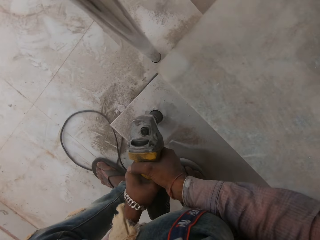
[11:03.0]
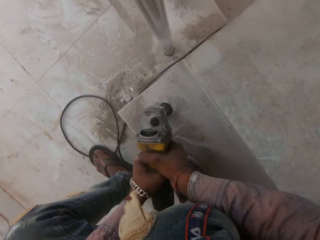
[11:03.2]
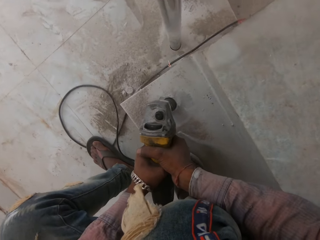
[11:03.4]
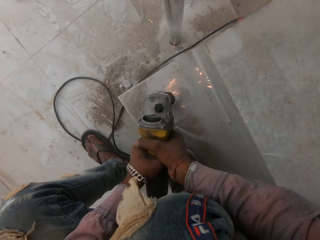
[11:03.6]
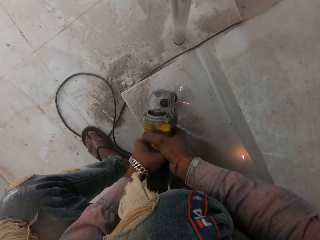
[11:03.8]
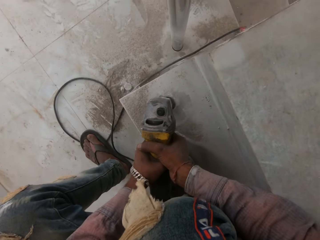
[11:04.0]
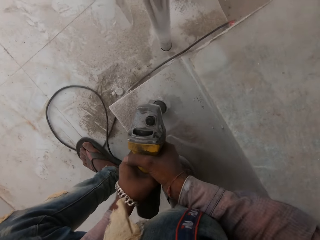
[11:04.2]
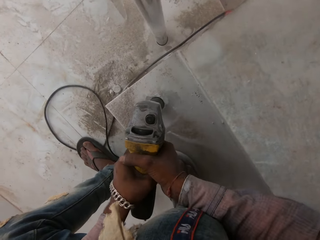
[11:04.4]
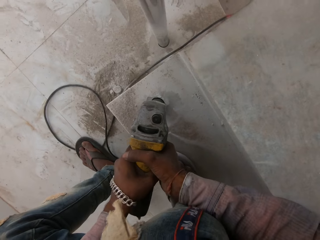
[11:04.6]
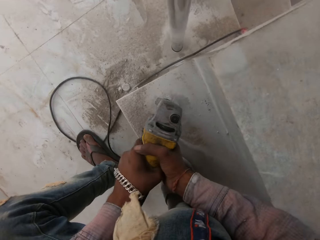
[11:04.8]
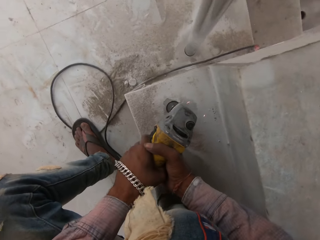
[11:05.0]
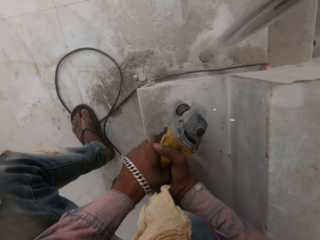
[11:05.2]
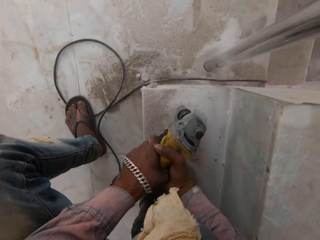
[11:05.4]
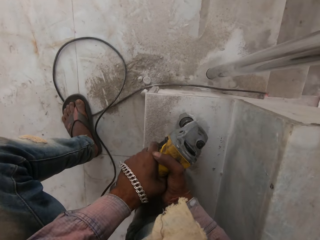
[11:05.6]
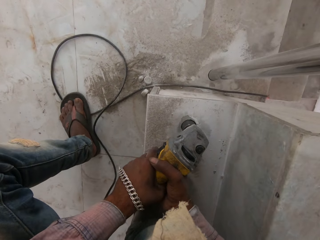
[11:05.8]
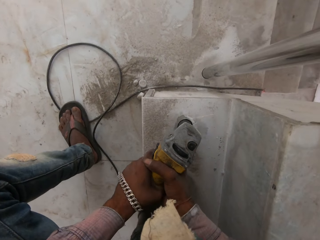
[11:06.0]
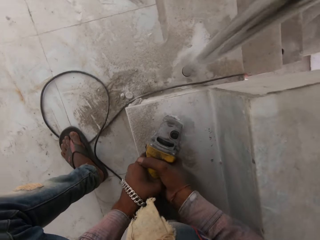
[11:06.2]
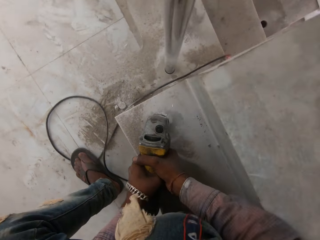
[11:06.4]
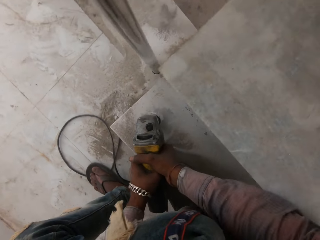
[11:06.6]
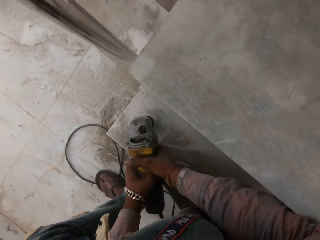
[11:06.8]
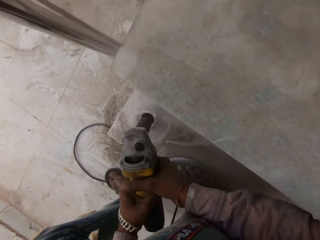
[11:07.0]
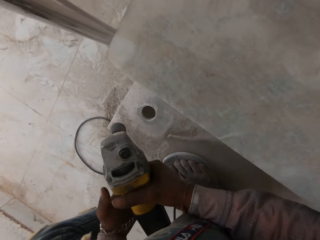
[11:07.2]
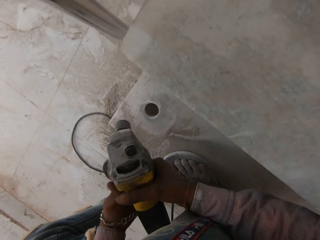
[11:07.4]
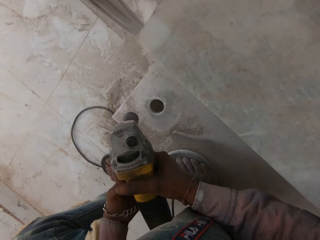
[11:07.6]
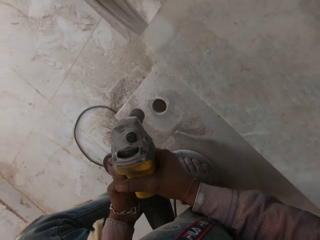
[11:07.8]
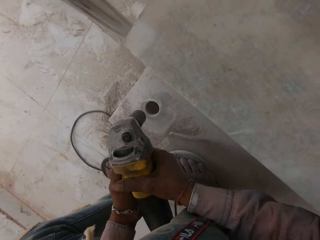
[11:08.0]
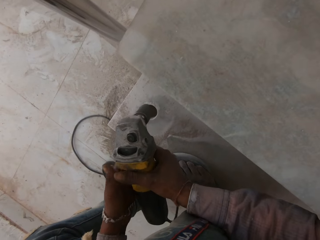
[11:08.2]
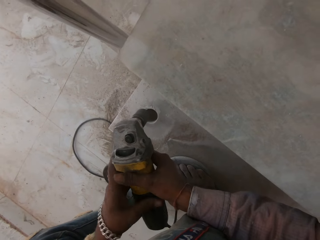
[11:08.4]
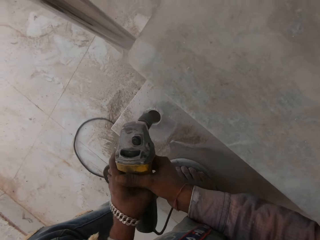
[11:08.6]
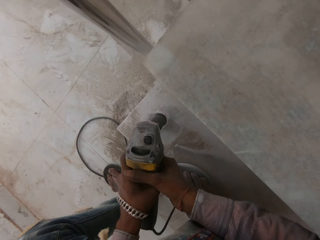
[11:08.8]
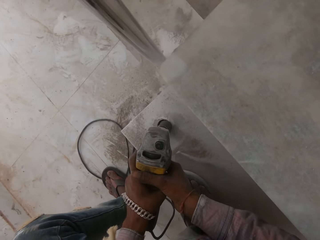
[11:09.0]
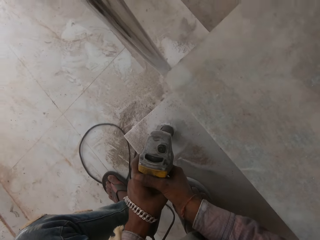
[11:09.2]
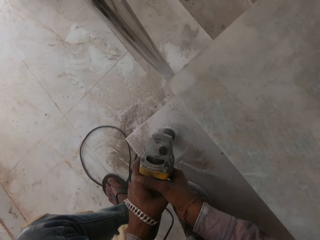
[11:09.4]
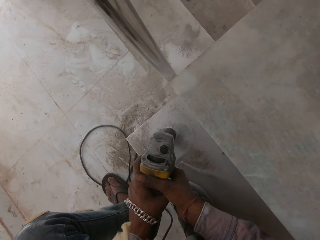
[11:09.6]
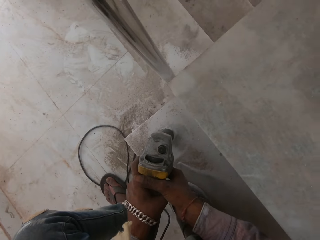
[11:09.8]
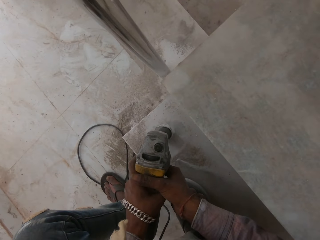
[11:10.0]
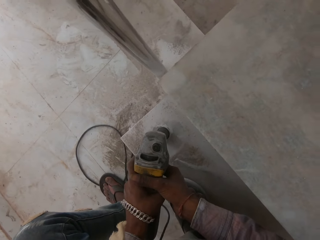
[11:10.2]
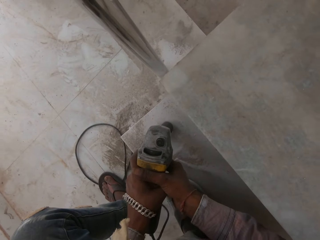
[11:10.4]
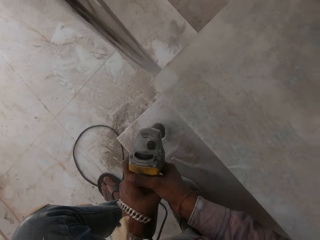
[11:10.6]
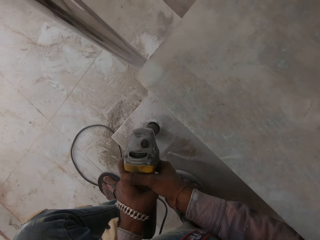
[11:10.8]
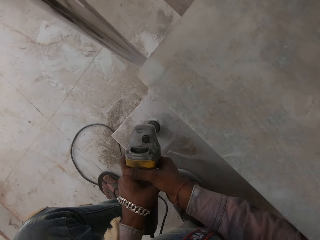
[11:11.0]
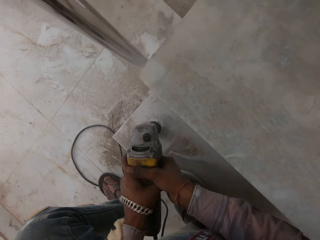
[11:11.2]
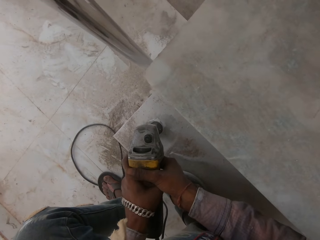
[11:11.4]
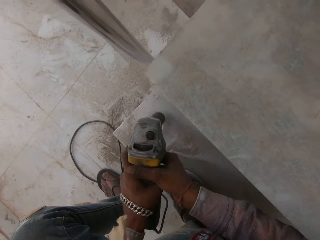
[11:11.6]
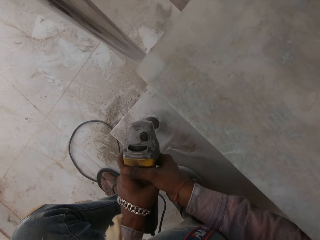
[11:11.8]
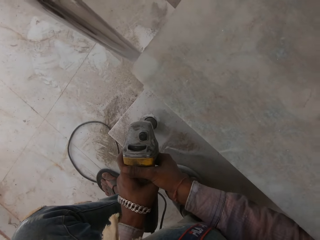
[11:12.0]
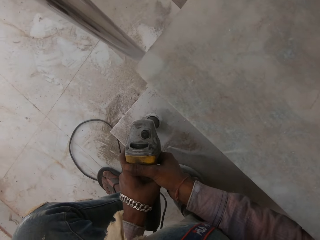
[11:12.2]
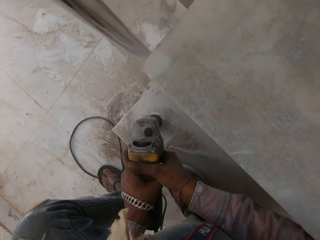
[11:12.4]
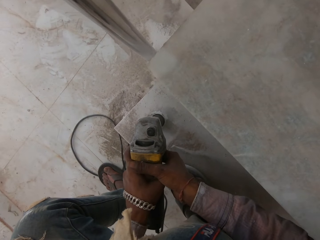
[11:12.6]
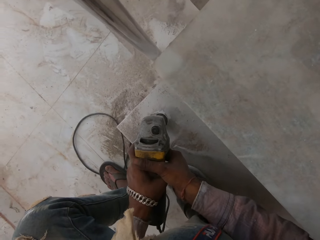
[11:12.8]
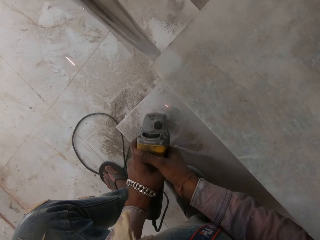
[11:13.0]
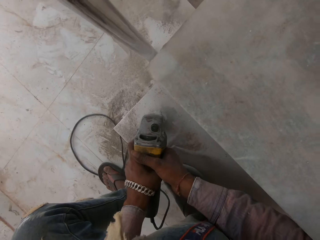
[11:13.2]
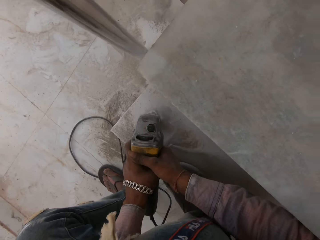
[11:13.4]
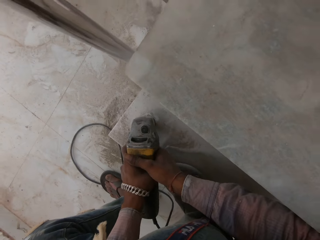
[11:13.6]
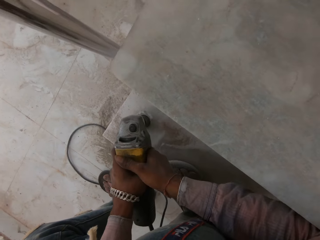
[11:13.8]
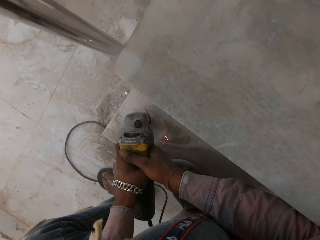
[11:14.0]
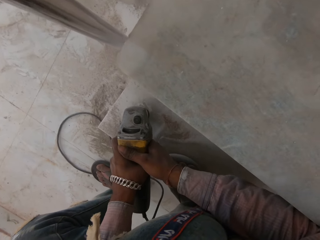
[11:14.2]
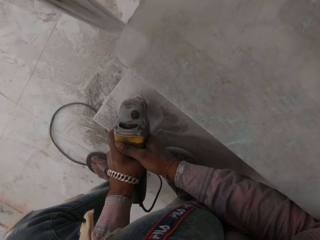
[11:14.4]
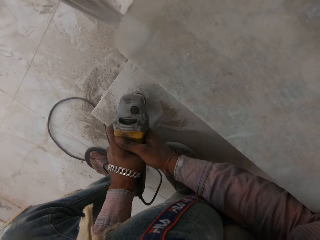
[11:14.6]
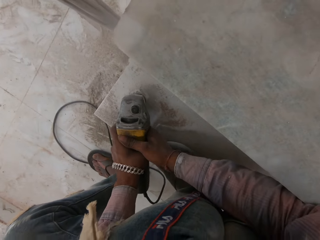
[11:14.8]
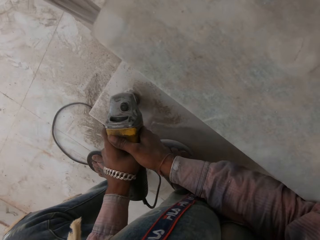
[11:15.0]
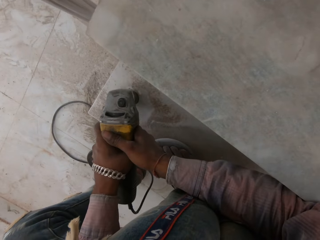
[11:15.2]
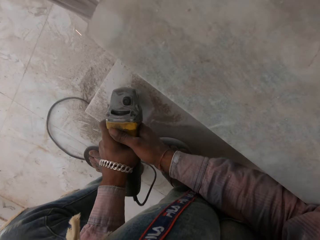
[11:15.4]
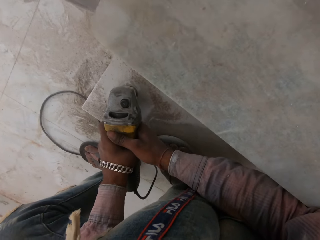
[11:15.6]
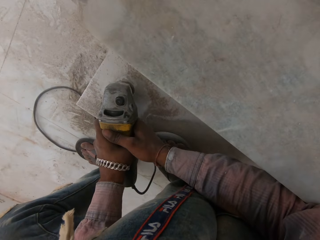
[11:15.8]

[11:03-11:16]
The camera wearer lifts up a floor drilling machine. They remove the hammer drill from the hole. They dig the hole on the stairs with the hammer drill.

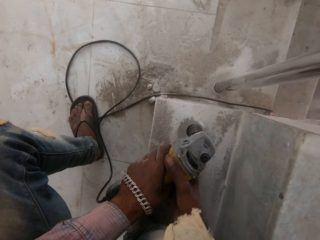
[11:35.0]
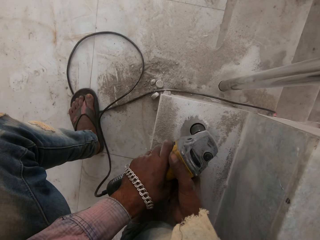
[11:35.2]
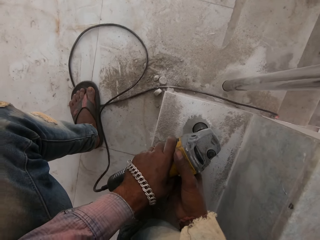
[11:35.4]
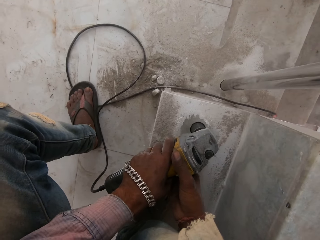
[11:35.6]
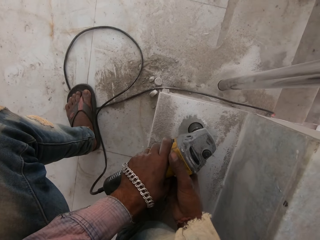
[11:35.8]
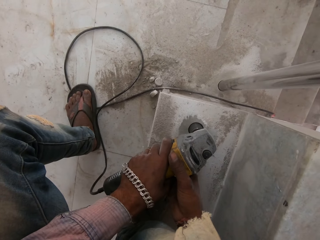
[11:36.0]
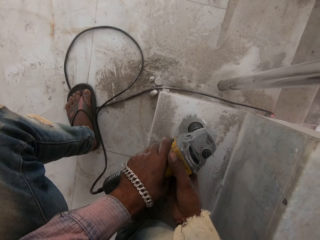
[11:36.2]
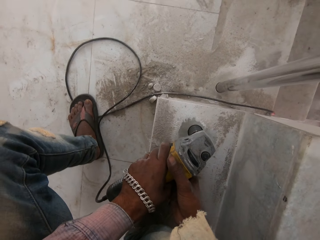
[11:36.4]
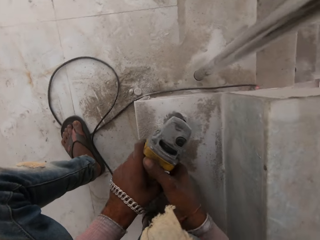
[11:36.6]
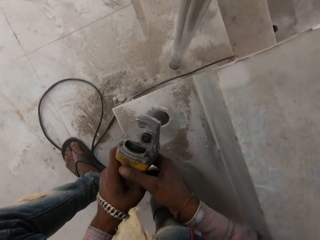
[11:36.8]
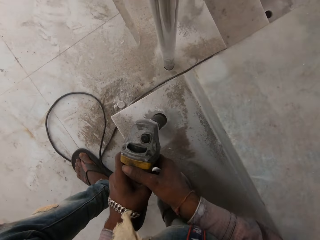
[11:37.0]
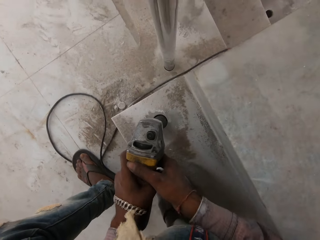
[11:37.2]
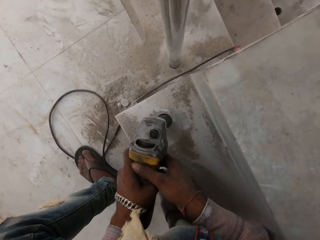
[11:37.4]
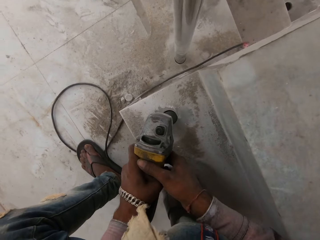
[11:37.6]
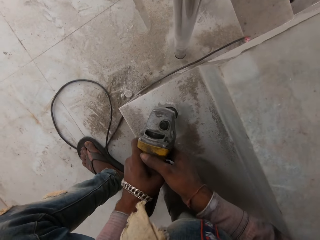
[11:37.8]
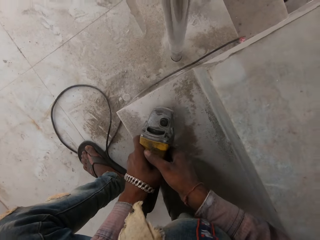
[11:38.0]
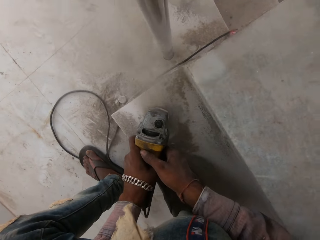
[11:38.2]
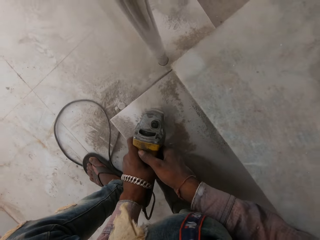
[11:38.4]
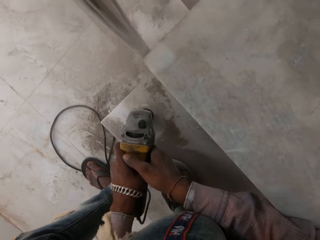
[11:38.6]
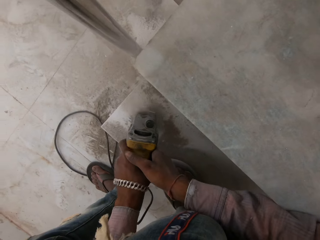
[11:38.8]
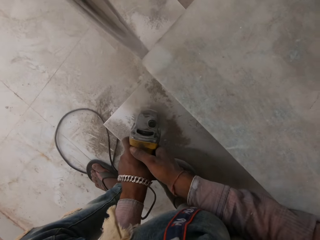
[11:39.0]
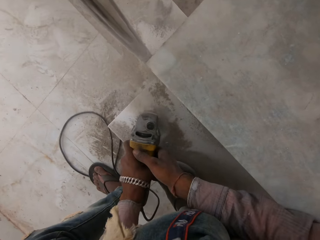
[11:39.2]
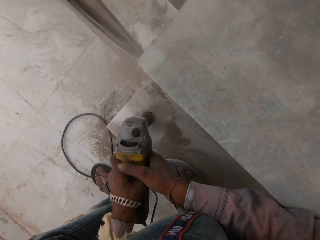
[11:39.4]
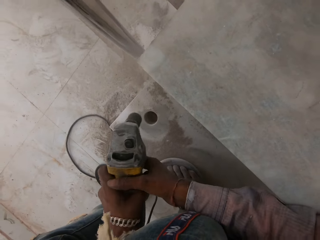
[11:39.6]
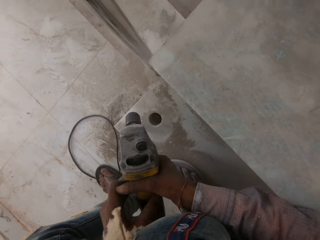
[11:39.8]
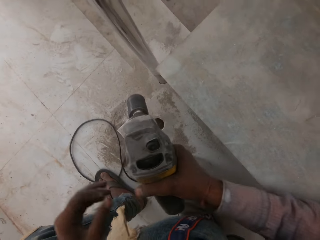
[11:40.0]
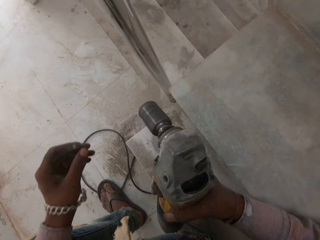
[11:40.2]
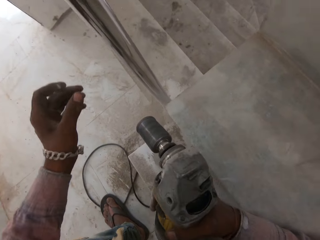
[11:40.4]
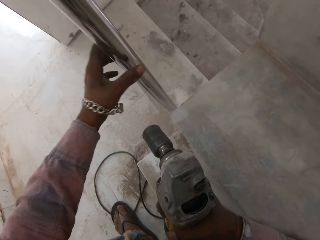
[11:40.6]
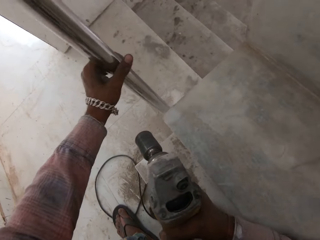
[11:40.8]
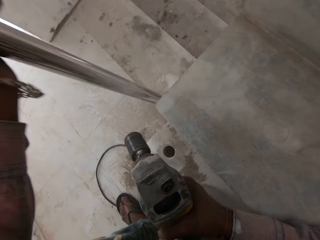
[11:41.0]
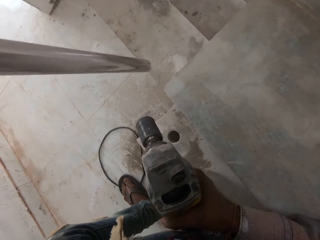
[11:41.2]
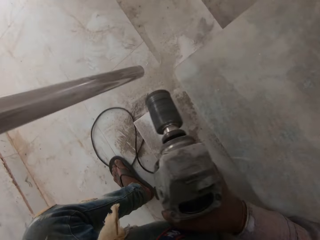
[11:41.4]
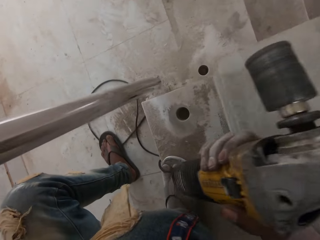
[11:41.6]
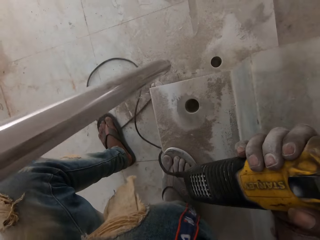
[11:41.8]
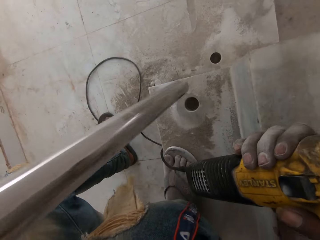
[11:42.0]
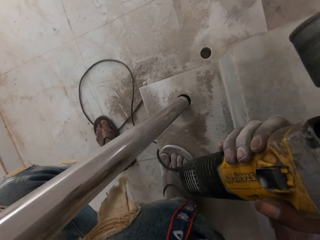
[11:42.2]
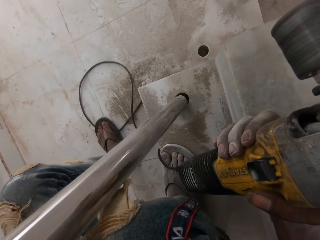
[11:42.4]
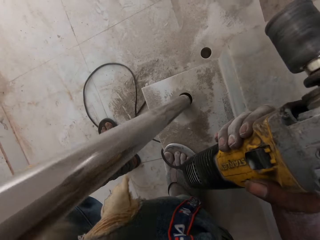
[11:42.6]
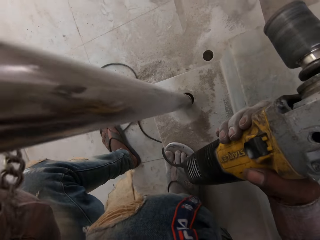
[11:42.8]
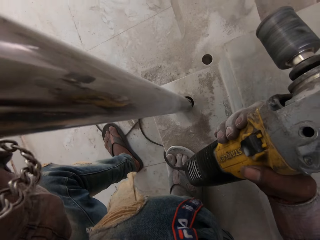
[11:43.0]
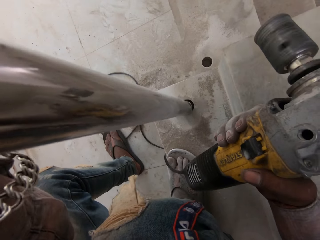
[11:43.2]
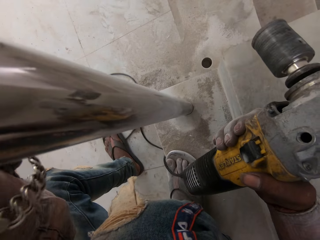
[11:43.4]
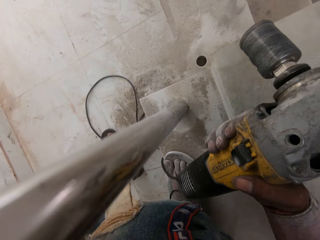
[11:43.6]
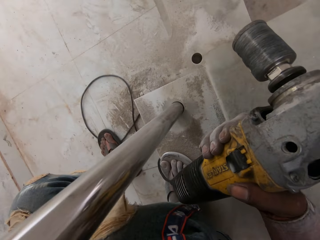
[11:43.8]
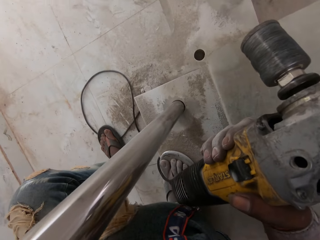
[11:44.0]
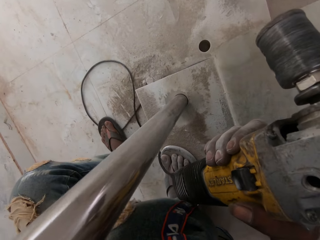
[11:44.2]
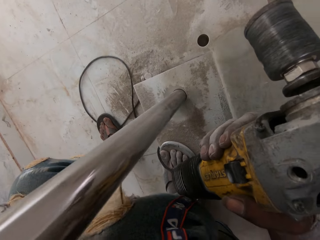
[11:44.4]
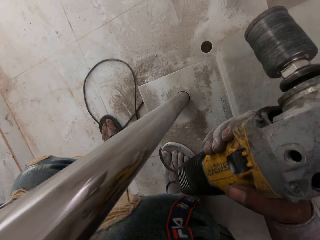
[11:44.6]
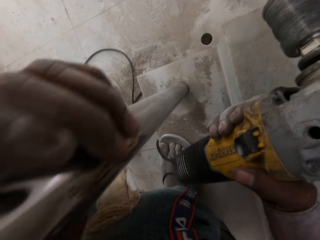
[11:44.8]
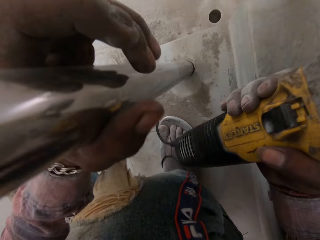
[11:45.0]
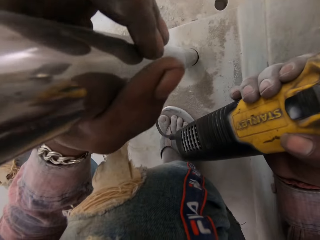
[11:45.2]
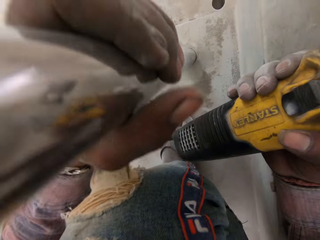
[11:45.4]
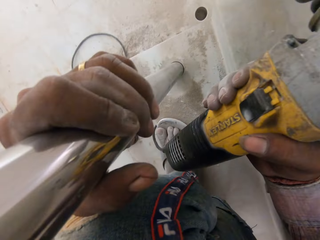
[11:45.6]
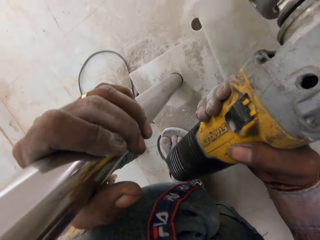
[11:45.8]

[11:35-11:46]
The camera wearer looks around. He removes the hammer drill from the hole. He picks up a metal with his left hand. He inserts the metal in the hole with his left hand.
